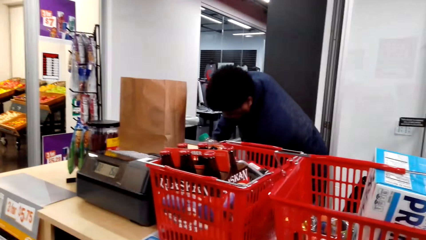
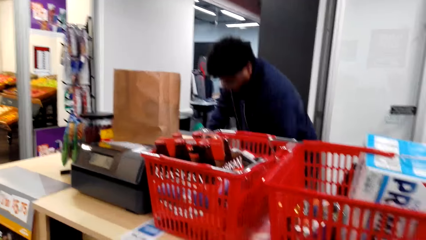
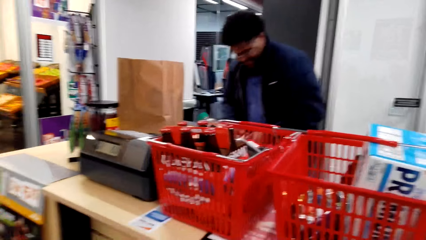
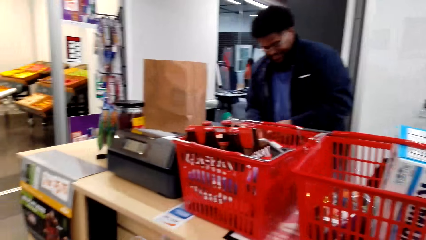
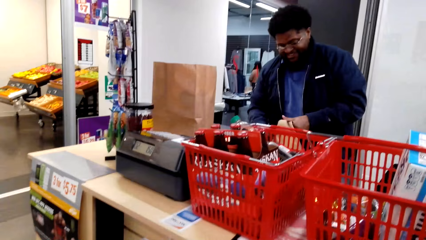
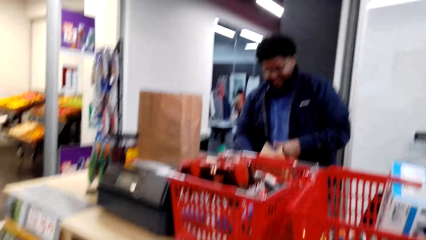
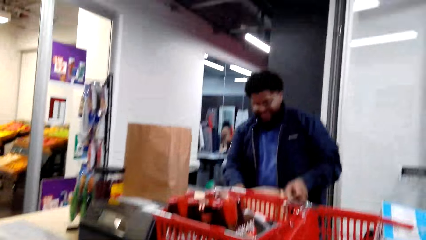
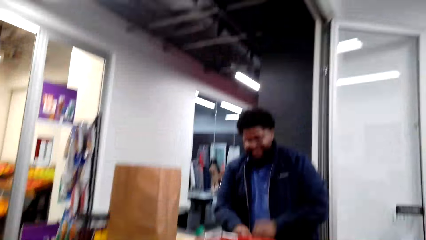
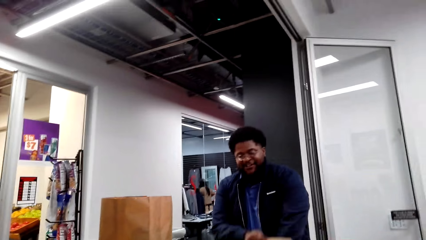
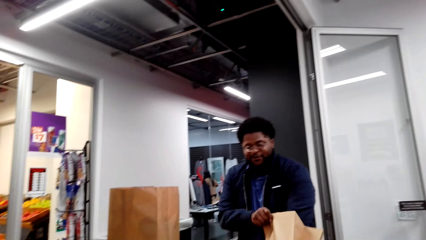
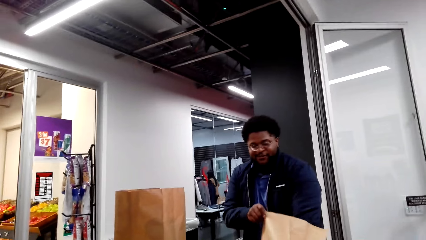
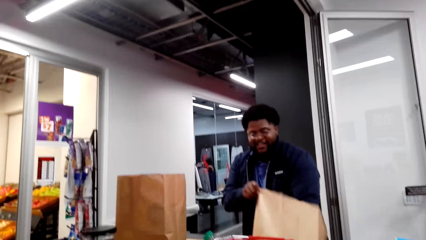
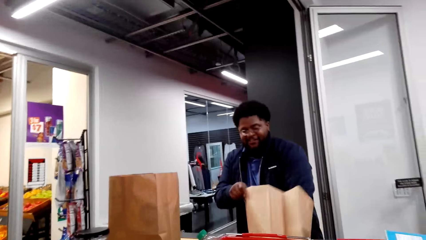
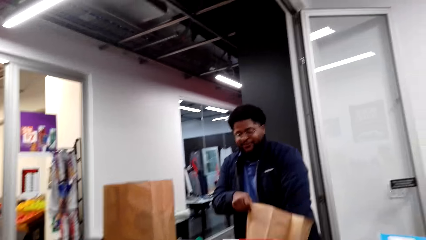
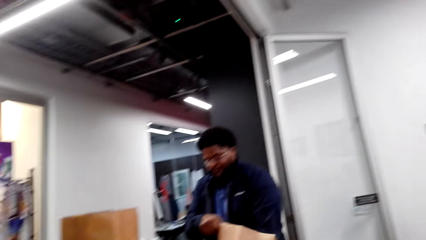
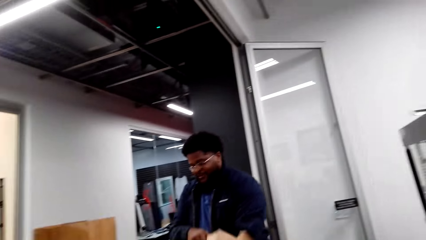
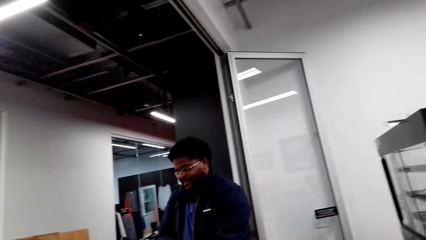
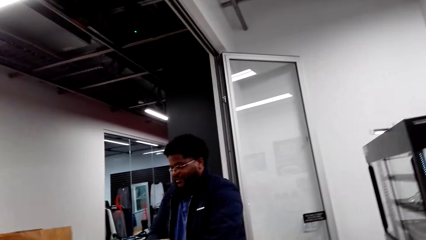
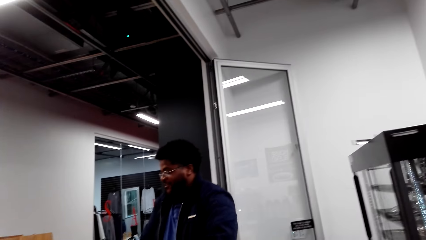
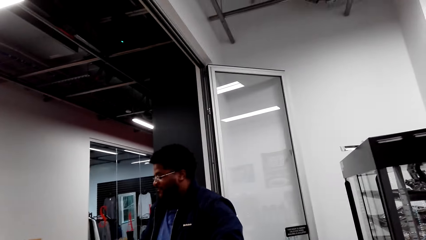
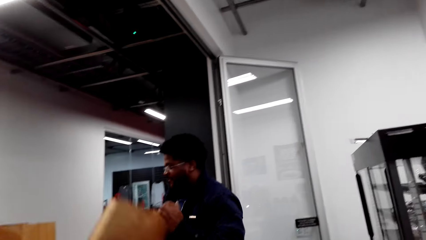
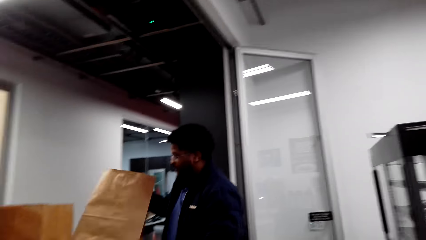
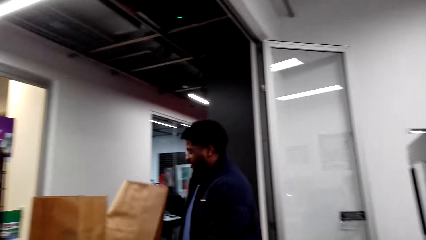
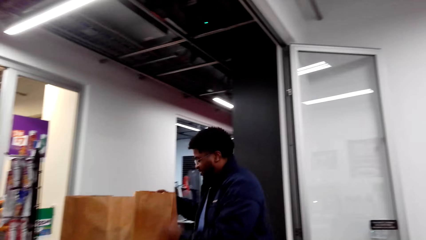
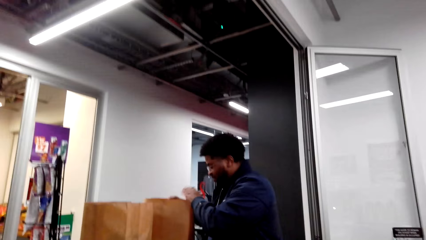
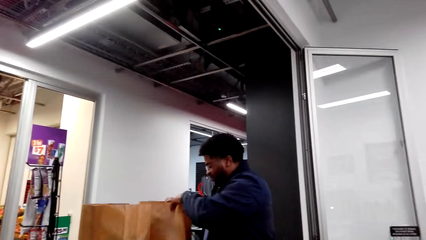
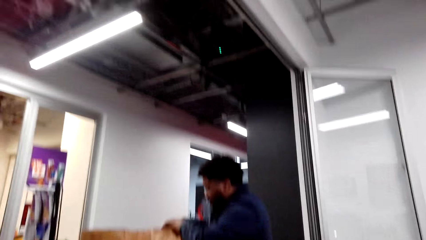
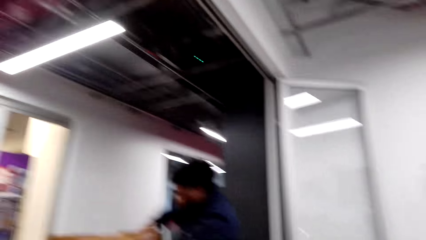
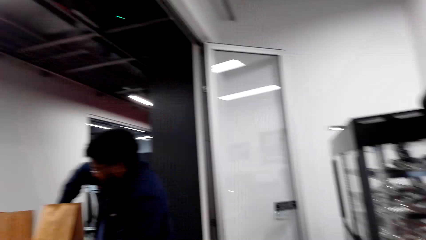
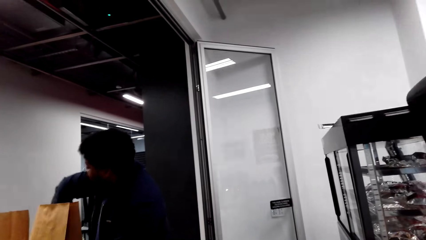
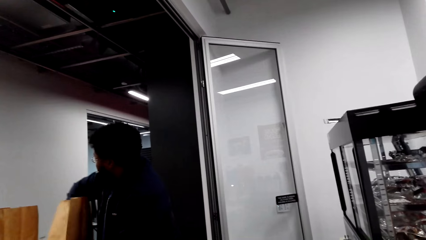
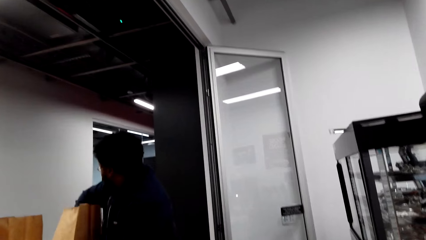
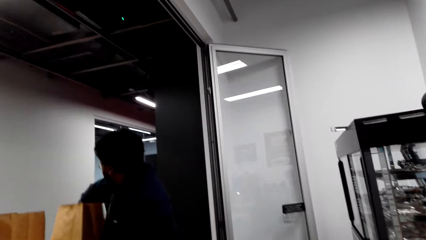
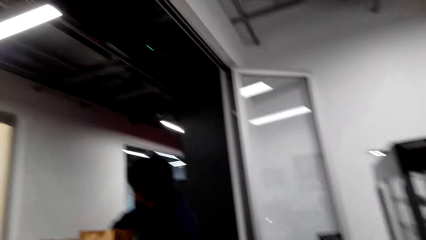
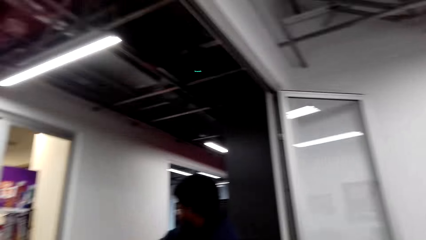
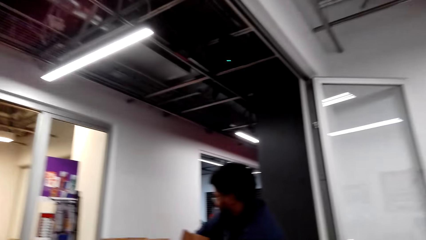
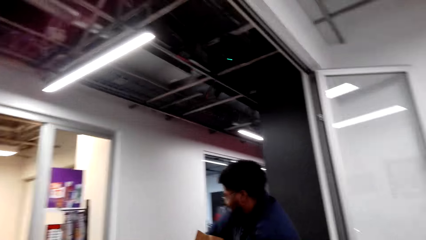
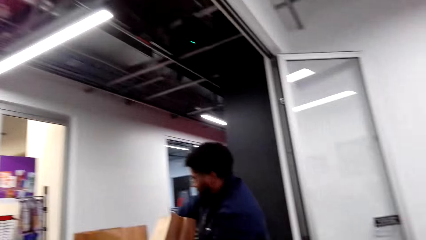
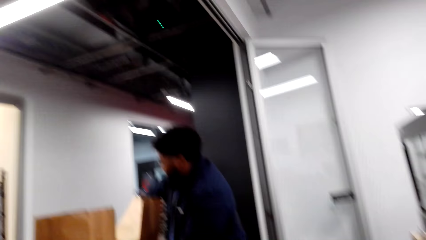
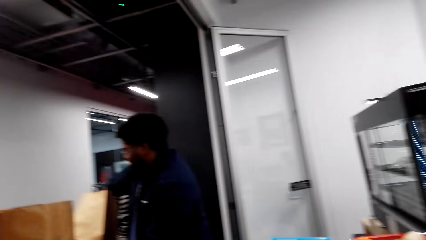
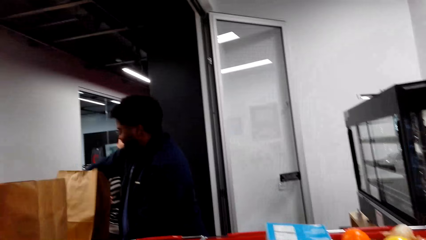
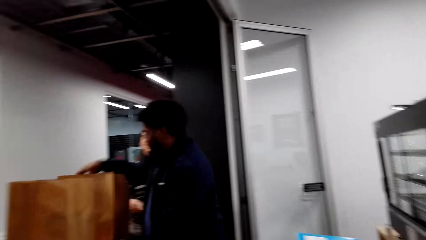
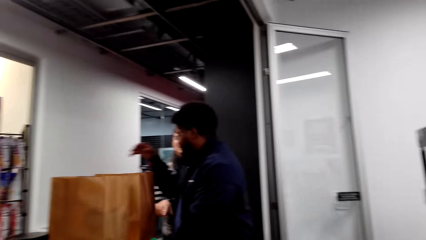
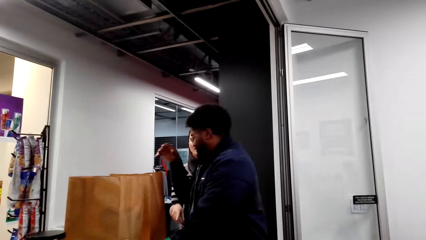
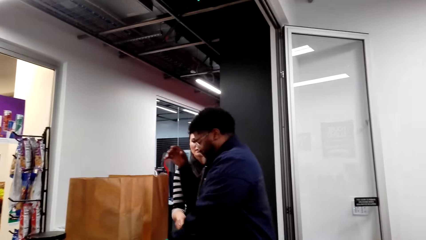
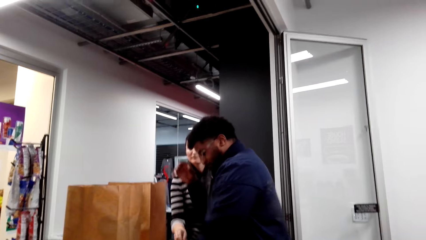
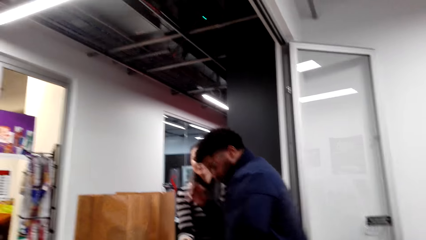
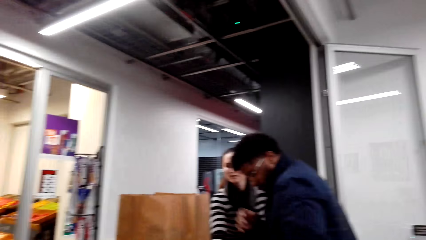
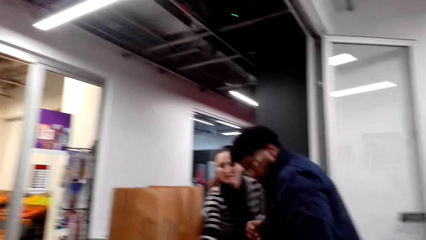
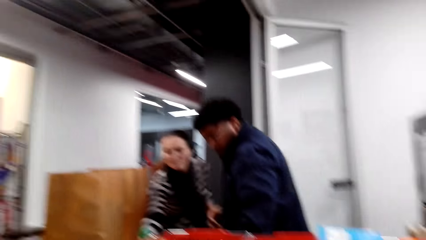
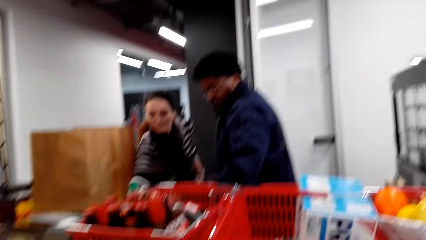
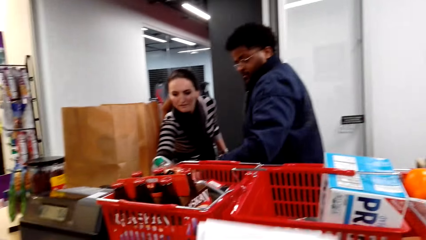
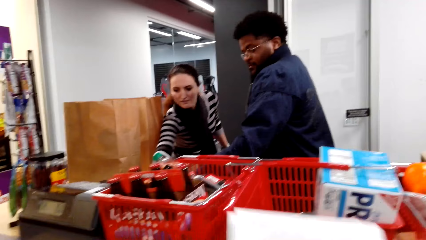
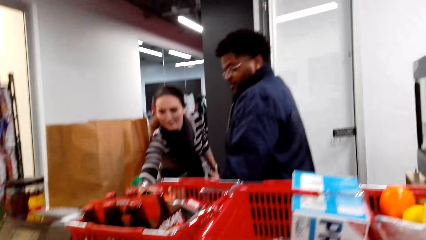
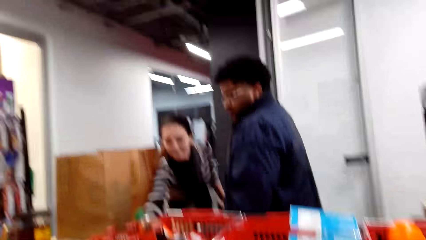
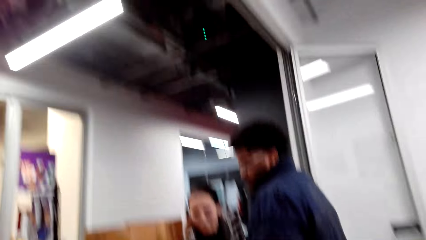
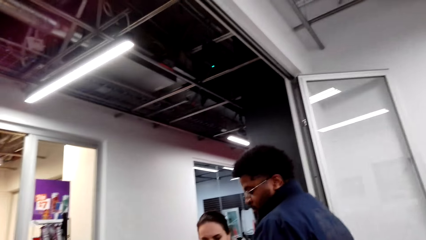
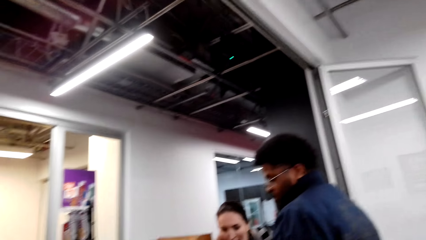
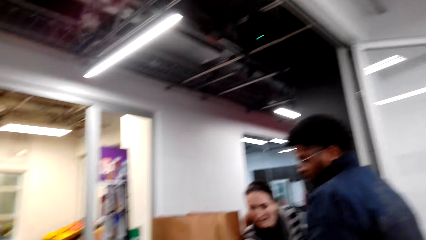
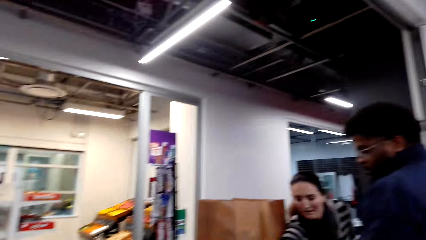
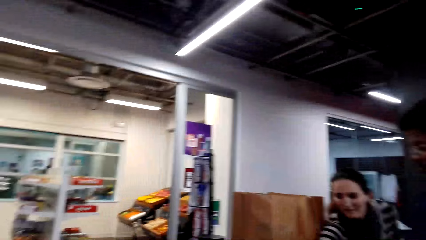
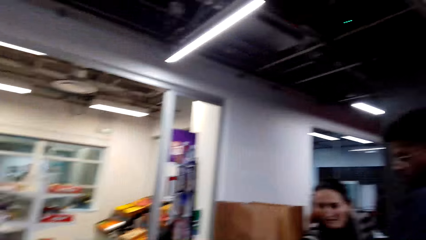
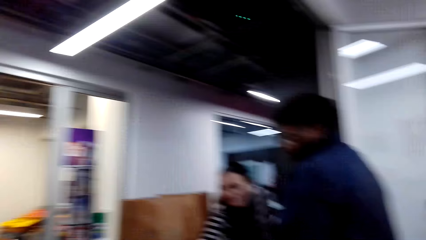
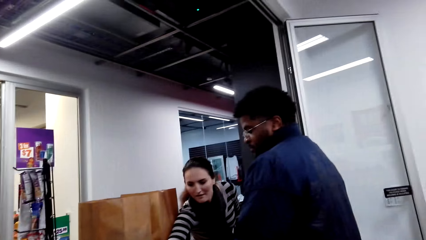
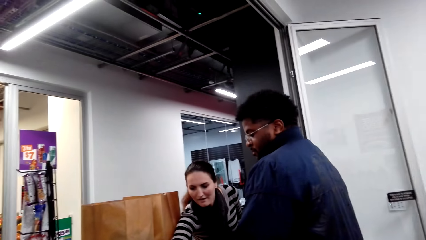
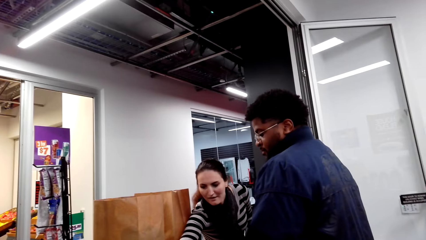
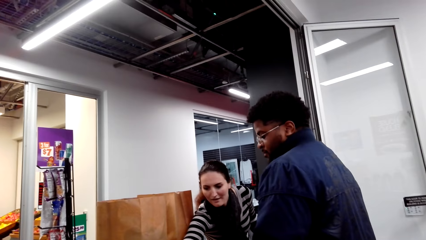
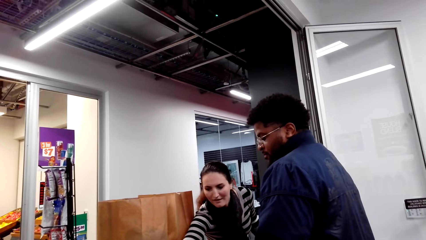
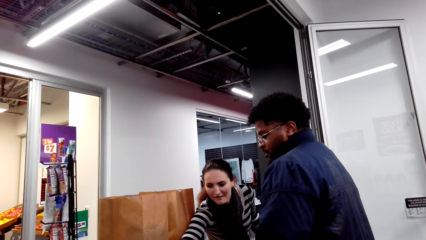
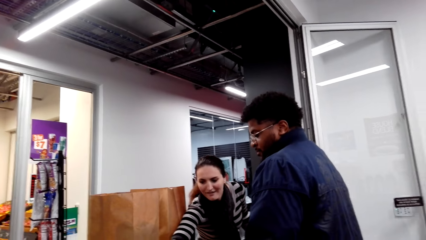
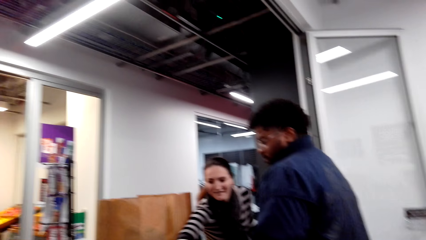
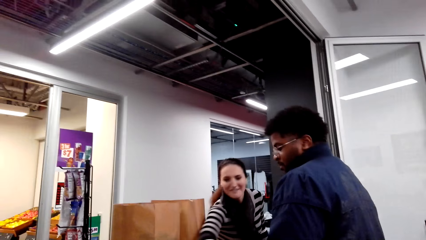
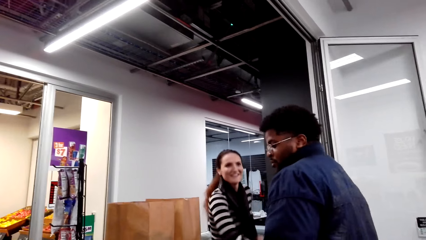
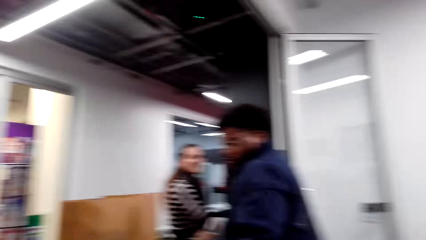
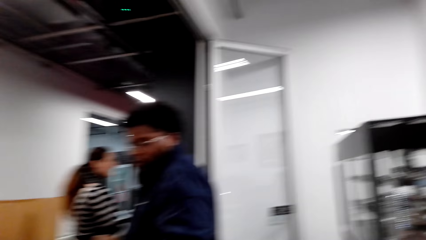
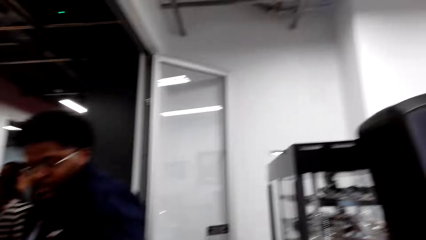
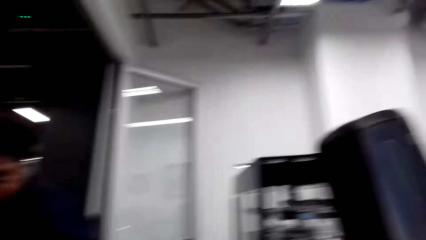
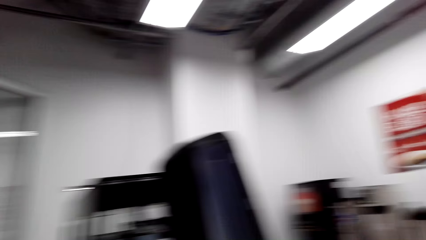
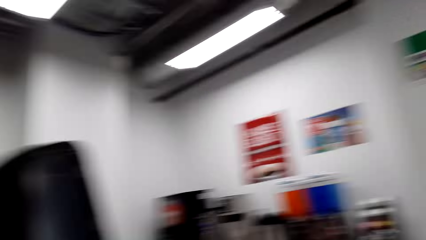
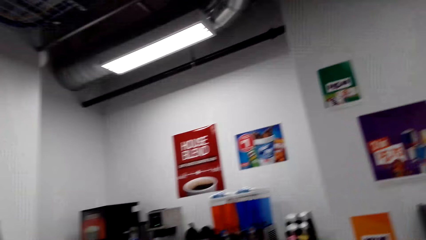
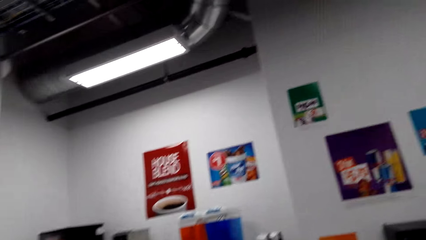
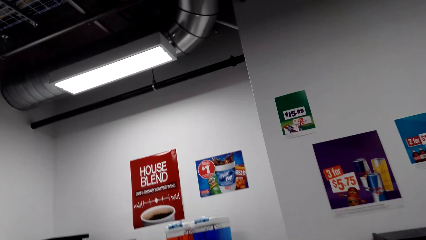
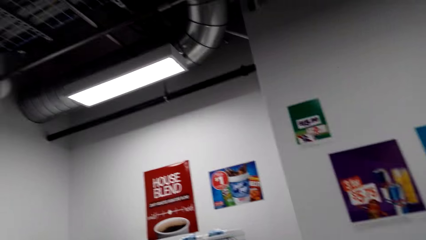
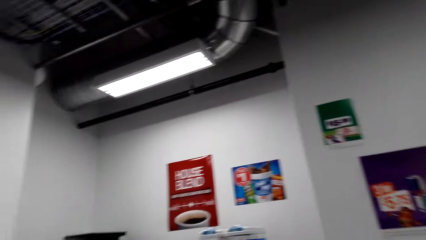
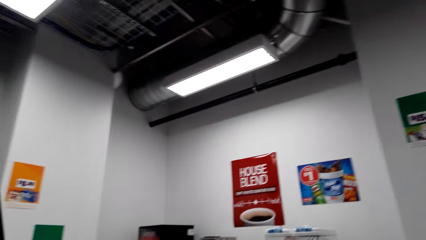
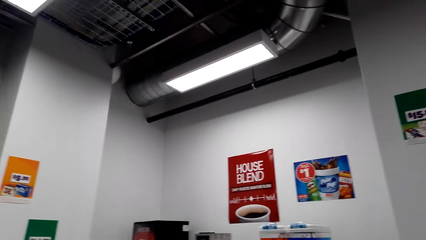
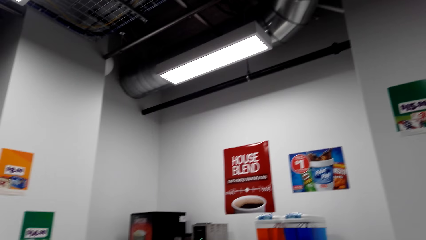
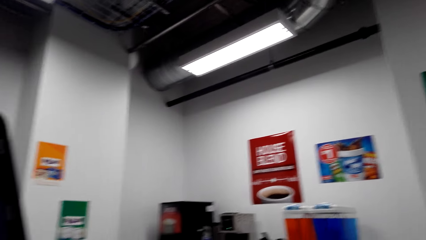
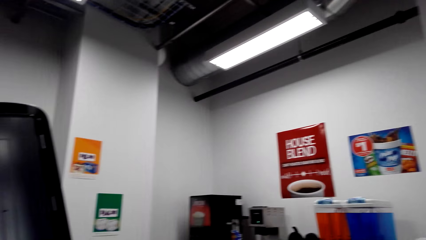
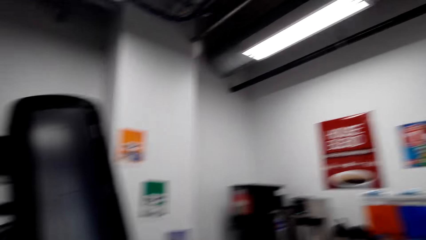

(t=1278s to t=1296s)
The cashier opens the paper bag, interacts with the camera wearer, places the paper bag on the counter bench, and opens the paper bag. A lady walks towards the cashier, operates the cash register machine, and walks in the supermarket. The camera wearer looks around.
